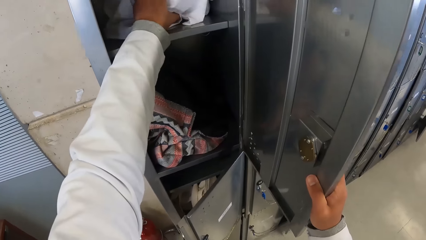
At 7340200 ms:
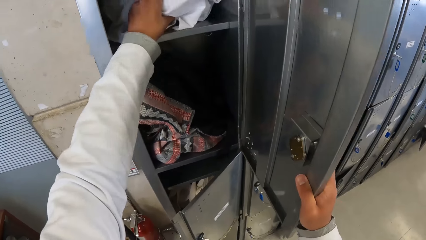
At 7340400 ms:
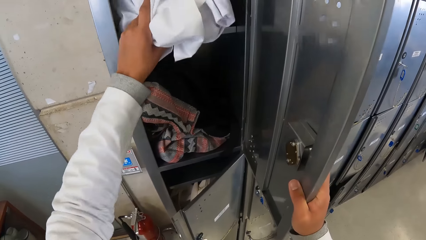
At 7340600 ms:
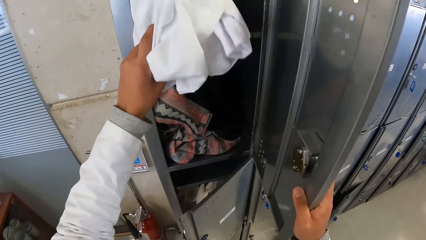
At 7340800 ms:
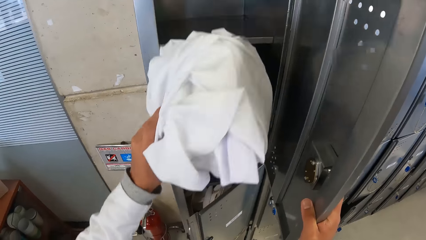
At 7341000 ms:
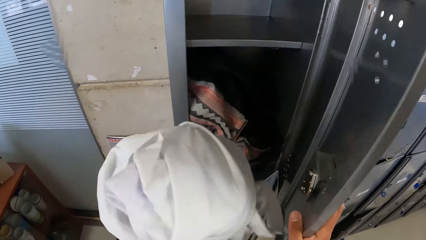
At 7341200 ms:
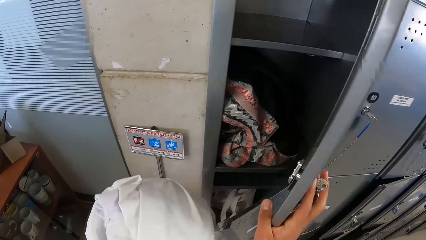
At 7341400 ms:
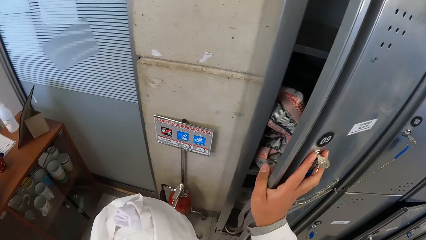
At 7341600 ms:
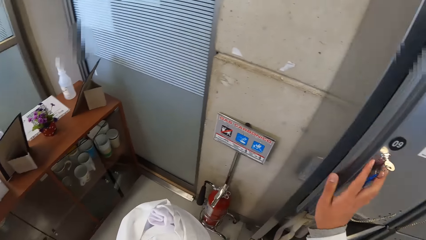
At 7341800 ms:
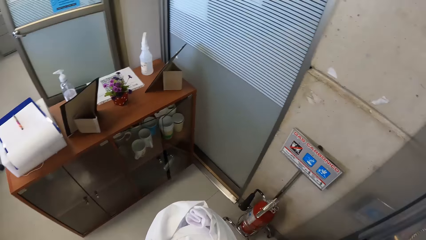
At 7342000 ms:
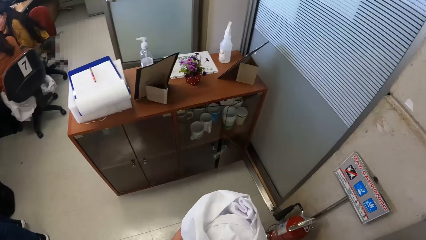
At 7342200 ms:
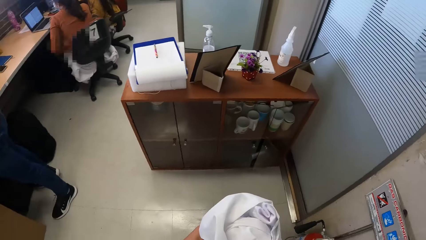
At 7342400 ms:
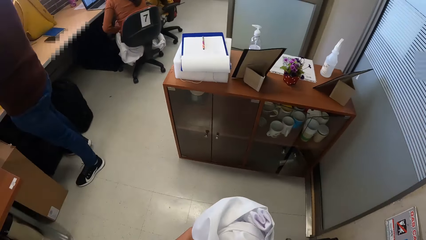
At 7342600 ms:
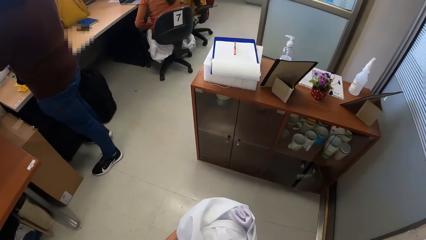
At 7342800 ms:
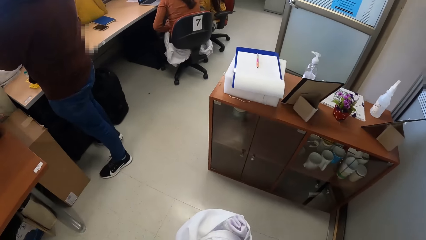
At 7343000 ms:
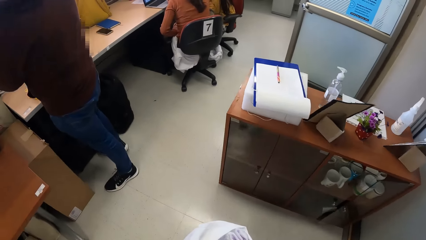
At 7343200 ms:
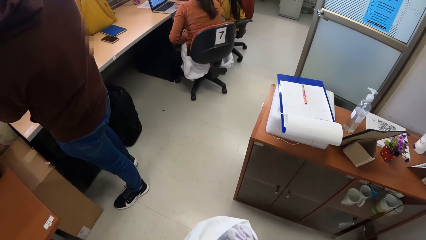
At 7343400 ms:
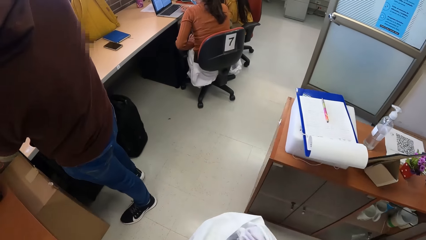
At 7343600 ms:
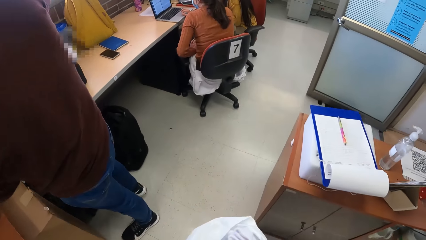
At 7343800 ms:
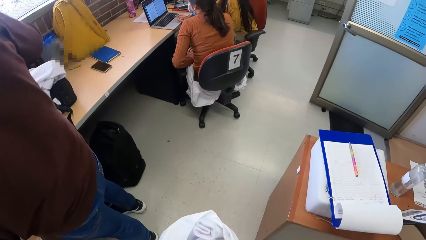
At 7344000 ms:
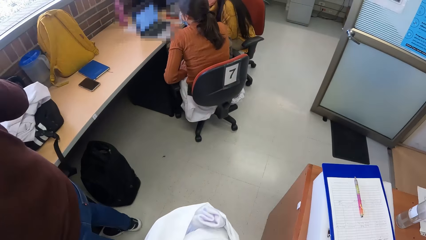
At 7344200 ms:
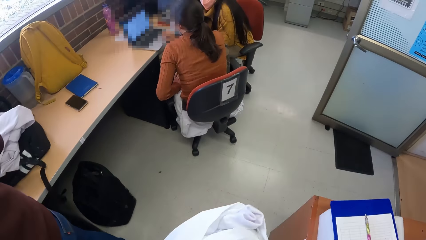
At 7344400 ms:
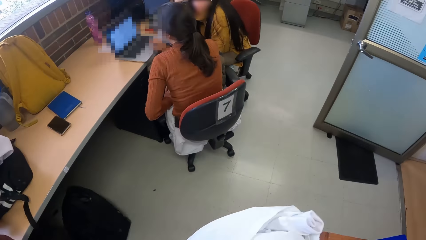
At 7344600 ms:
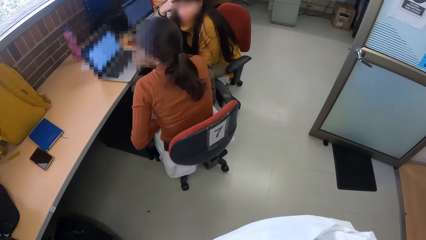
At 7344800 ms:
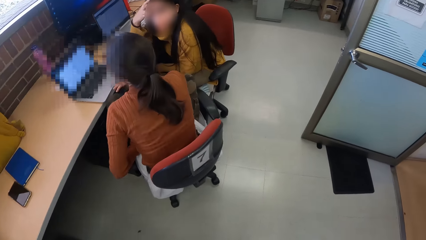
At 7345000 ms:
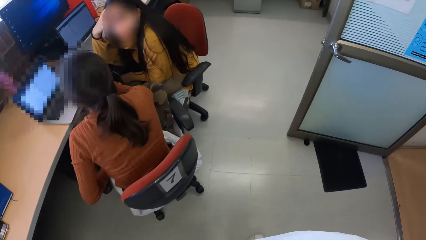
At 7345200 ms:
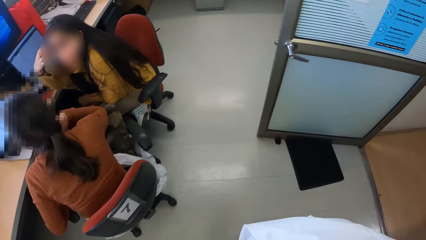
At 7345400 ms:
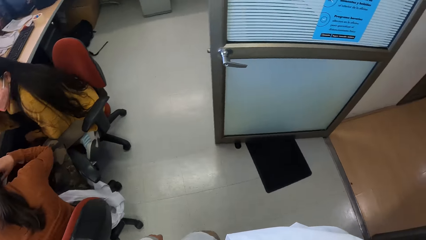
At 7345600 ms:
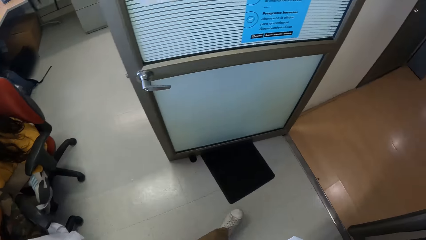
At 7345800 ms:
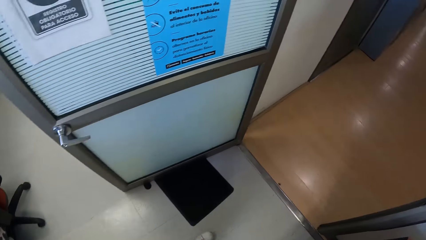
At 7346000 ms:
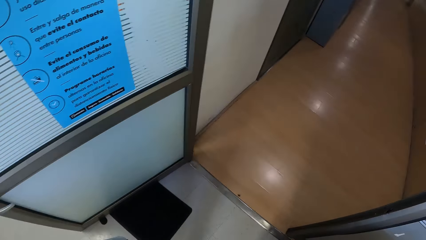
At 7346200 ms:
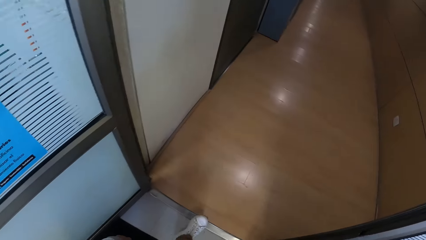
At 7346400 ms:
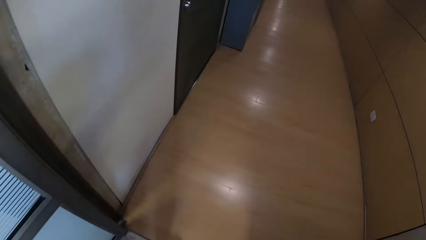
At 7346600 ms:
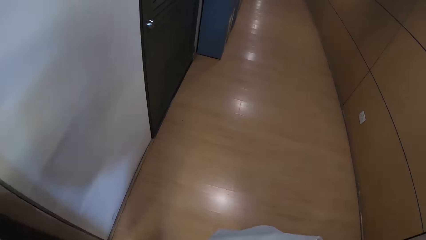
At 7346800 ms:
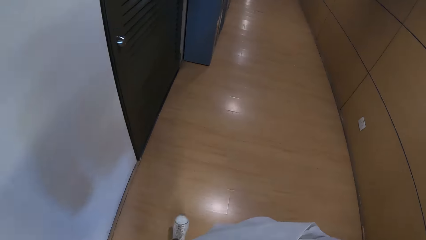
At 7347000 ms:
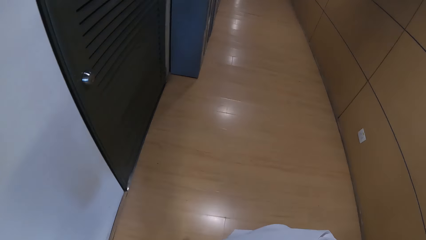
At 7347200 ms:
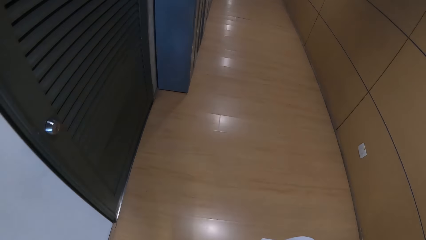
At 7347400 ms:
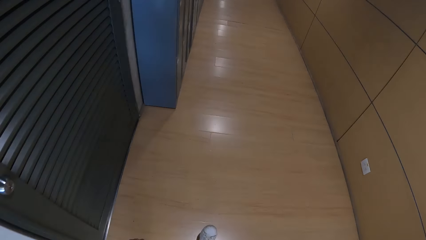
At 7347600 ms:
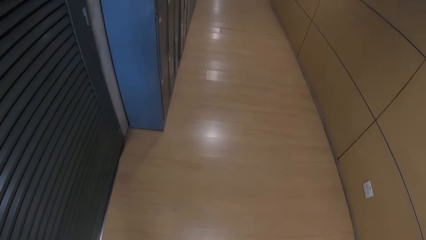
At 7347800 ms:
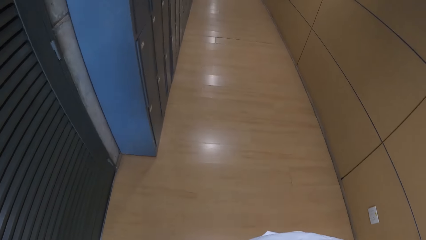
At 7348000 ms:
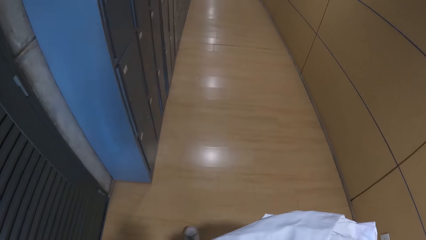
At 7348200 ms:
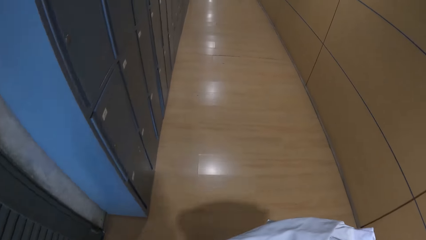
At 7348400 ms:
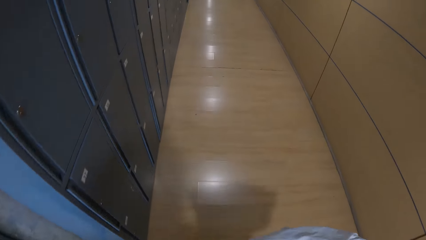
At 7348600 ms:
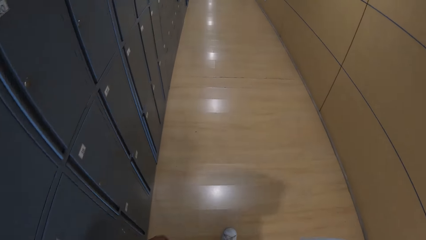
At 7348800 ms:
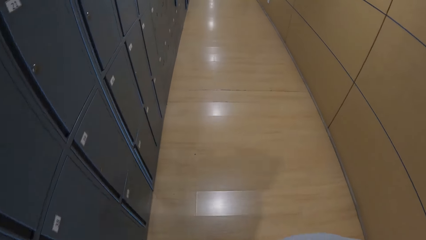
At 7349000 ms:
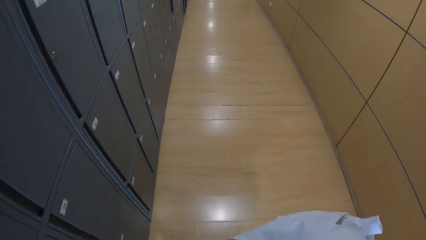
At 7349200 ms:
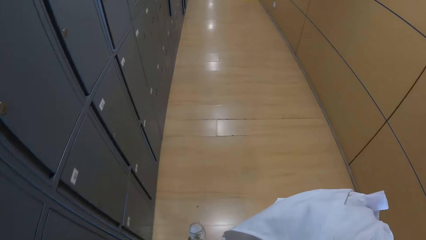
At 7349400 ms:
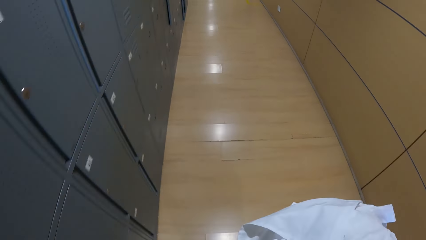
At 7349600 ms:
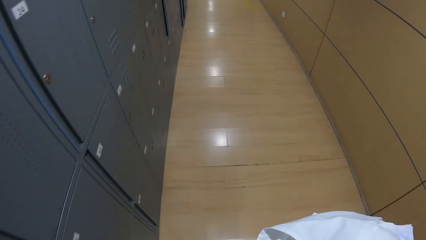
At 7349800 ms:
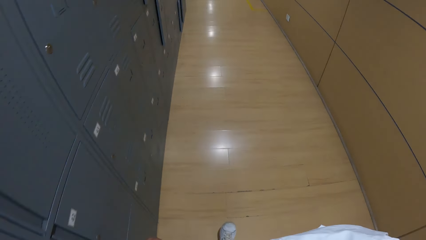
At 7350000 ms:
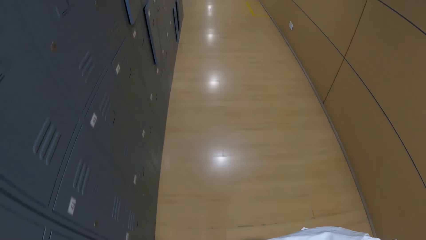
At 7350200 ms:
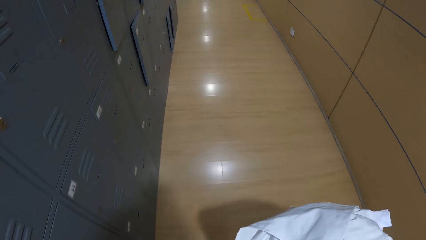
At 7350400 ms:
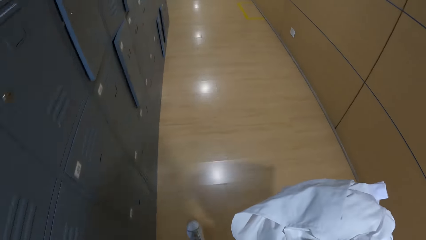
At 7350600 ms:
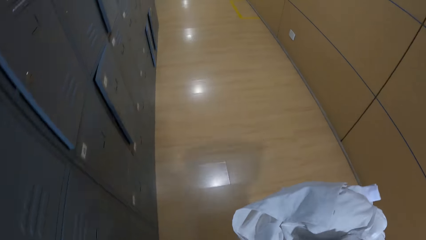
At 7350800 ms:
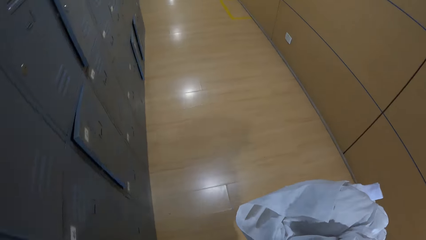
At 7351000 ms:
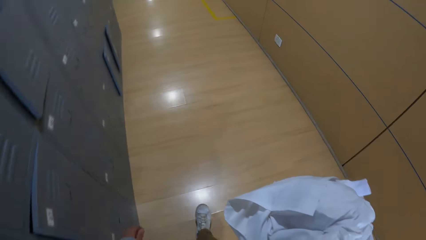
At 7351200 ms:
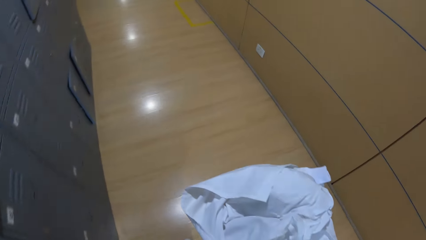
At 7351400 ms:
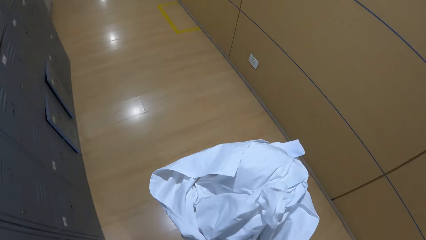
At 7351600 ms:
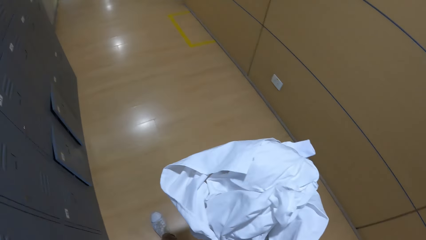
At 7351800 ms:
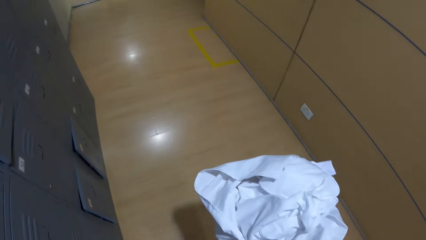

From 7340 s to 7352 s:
The camera wearer picks up a lab coat from the locker with her left hand. She closes the locker with her right hand. She walks around and walks out of the office. She walks down the passage with the lab coat in her right hand.

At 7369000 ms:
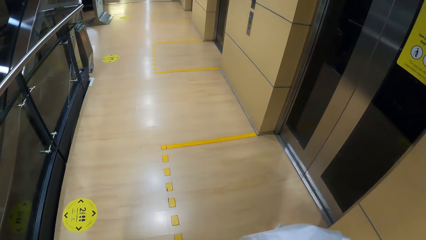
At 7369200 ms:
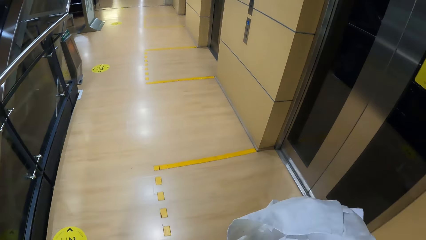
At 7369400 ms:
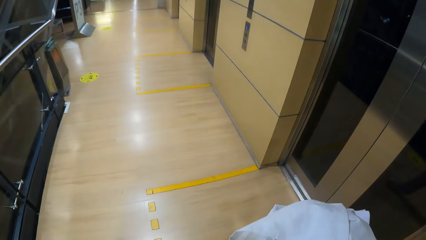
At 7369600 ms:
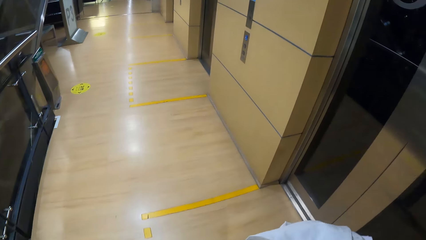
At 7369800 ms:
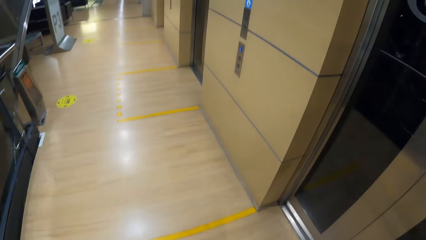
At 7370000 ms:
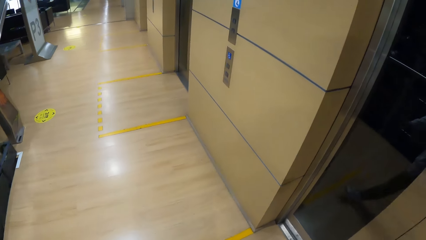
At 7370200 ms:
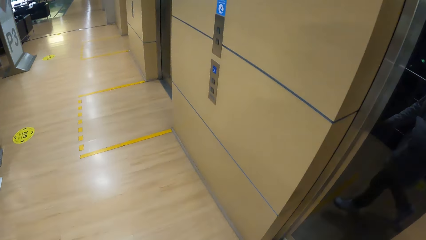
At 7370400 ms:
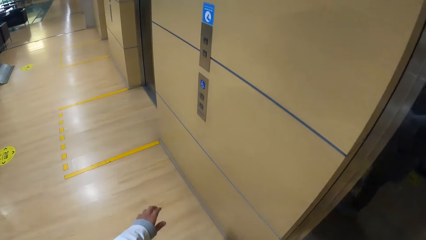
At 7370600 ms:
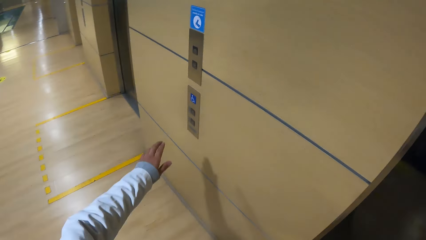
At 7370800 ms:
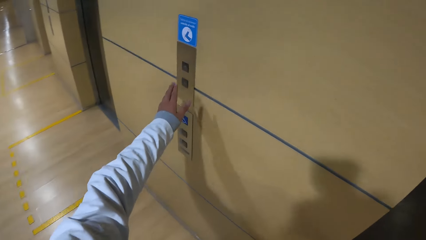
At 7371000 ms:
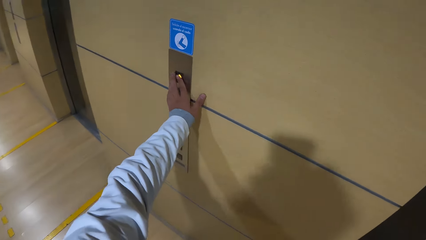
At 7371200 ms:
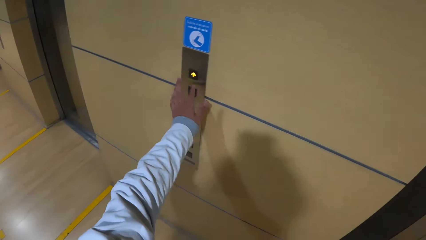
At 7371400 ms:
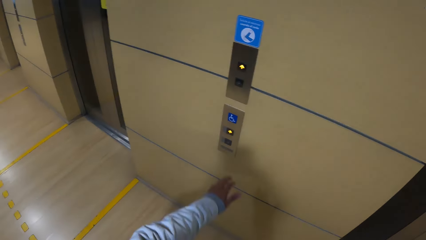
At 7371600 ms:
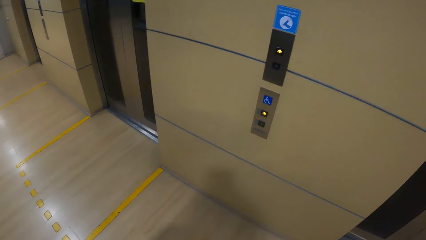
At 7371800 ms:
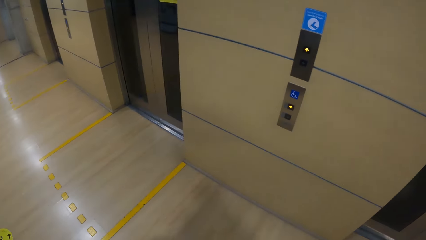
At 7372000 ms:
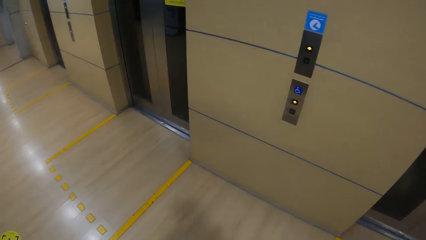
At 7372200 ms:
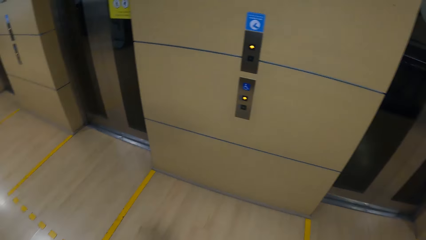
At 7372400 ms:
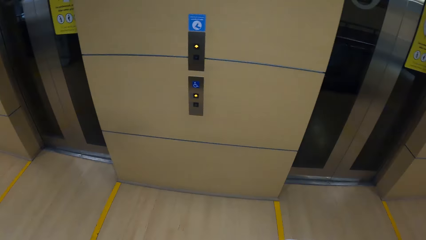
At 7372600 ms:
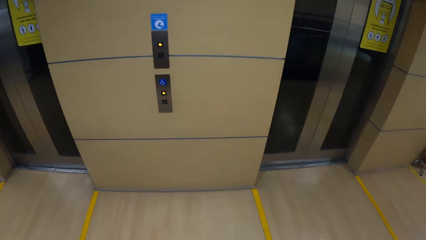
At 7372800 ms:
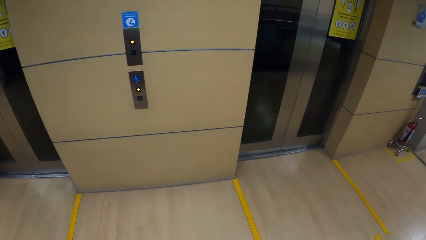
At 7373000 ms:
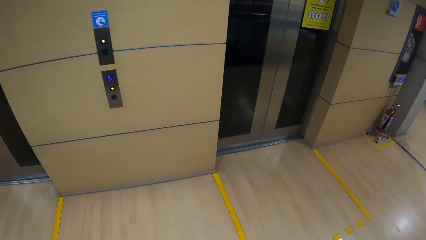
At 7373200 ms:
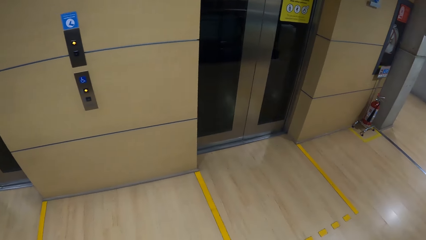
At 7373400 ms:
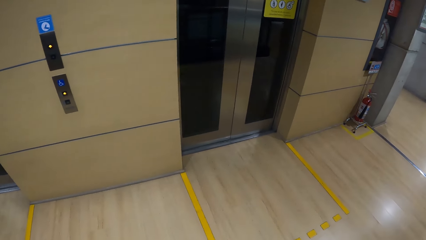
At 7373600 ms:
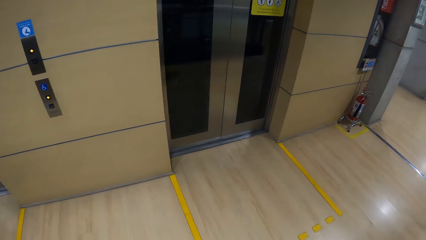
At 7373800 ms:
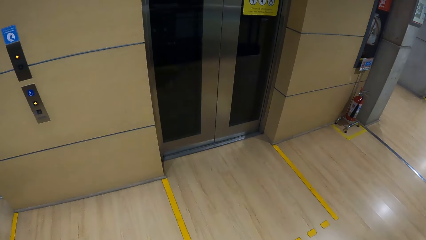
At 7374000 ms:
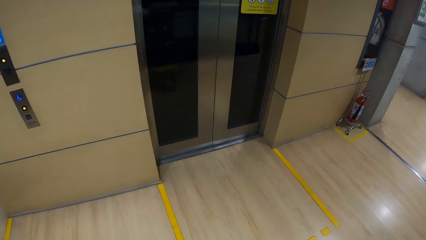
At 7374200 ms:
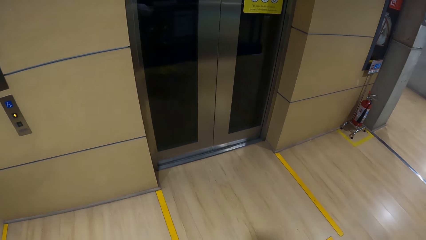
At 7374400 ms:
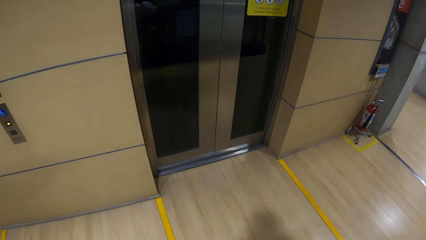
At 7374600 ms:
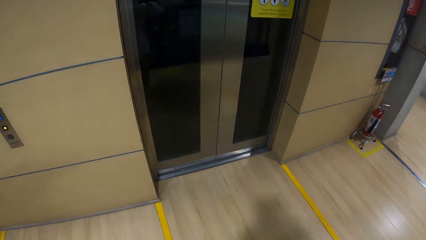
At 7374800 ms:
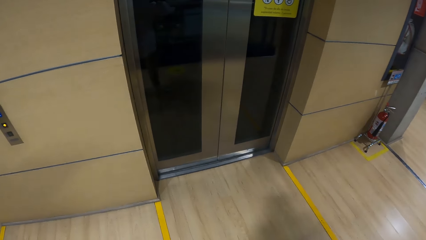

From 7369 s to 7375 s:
The camera wearer pushes an elevator button with her left hand. She looks around.
